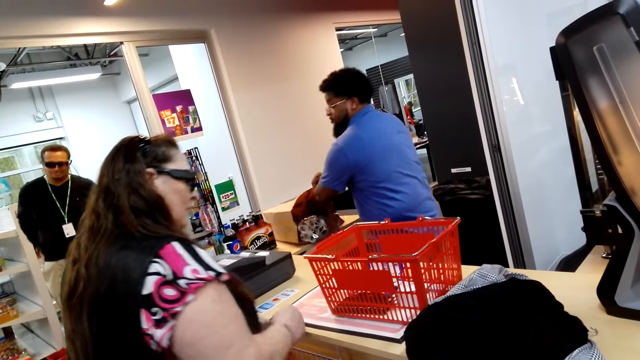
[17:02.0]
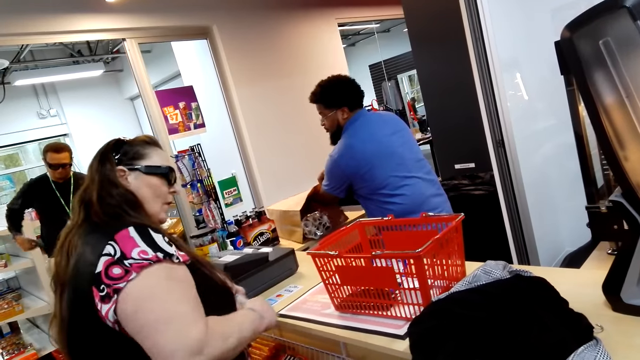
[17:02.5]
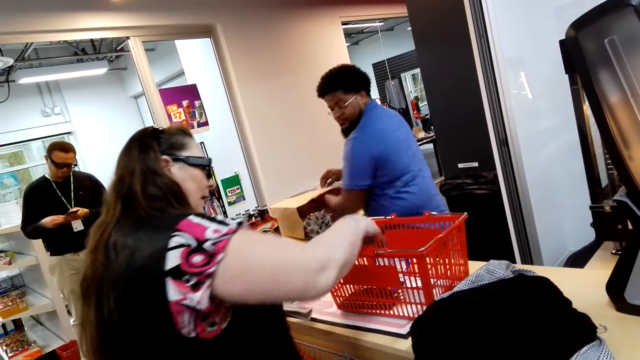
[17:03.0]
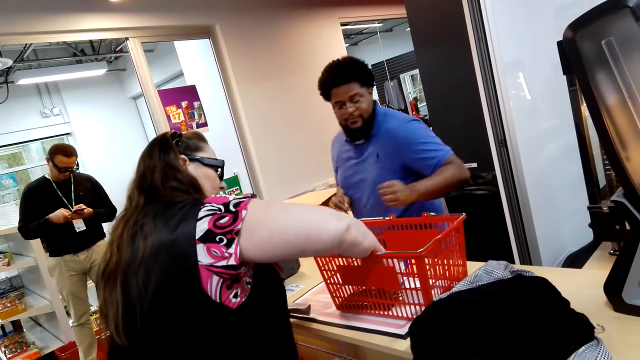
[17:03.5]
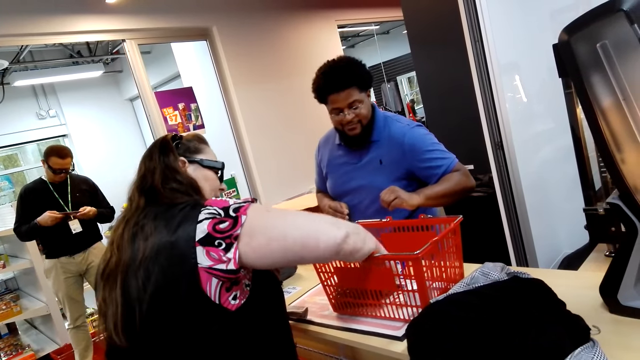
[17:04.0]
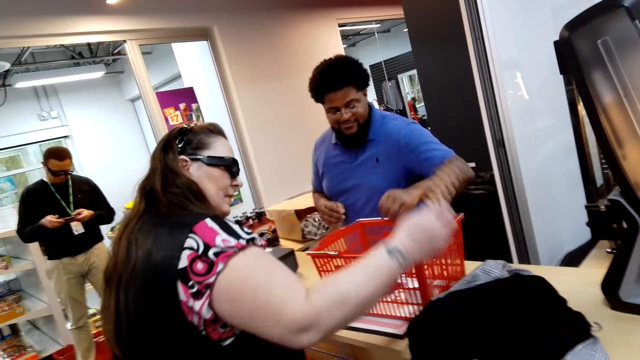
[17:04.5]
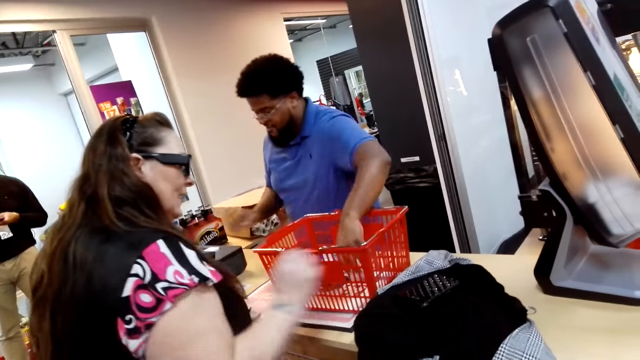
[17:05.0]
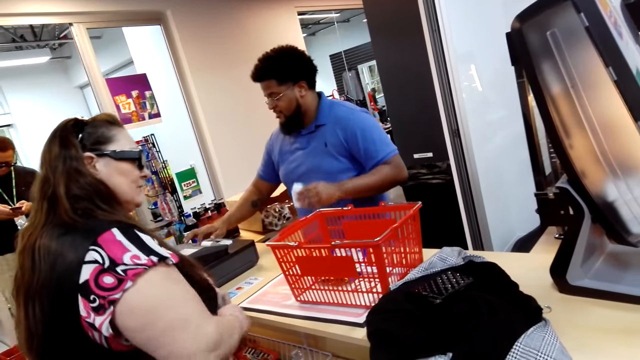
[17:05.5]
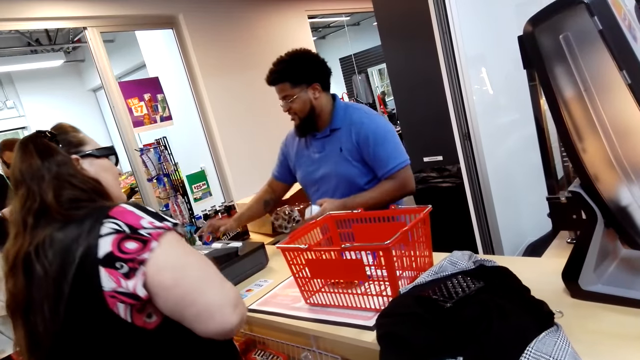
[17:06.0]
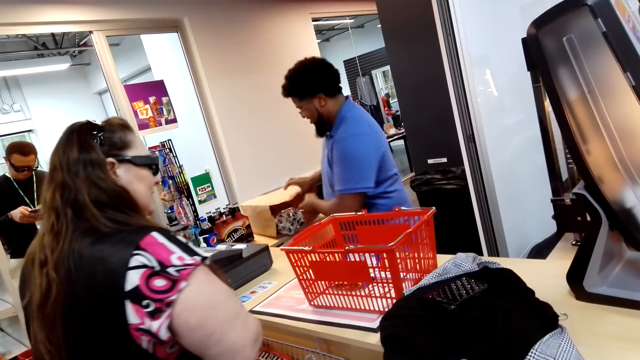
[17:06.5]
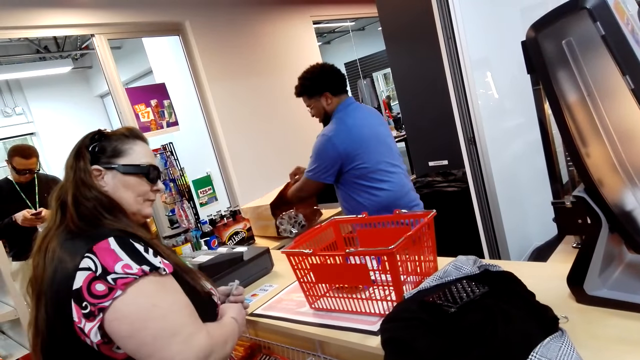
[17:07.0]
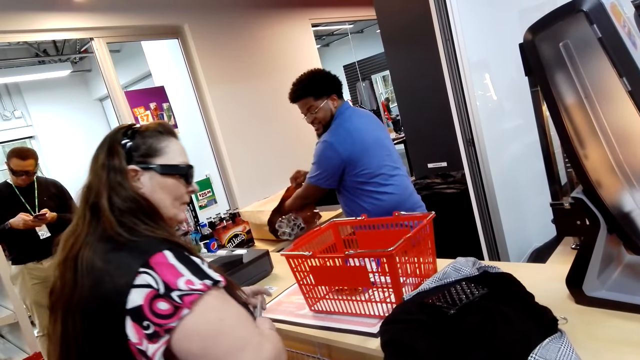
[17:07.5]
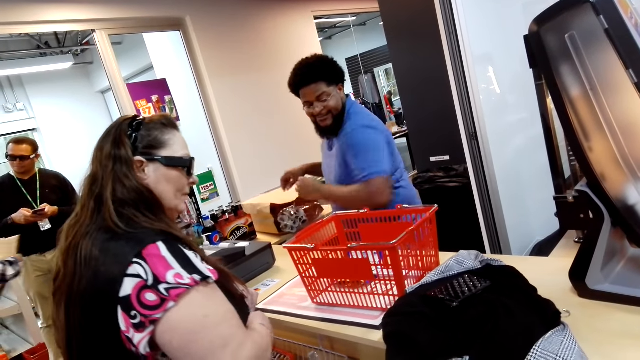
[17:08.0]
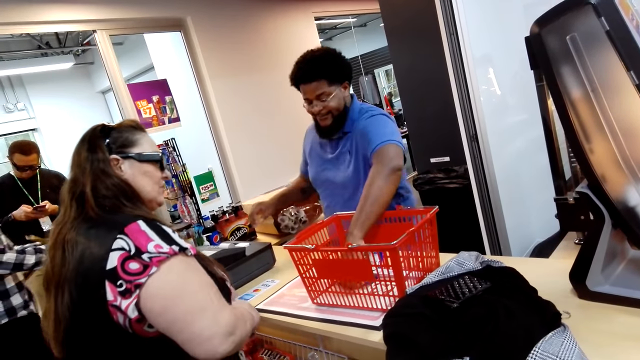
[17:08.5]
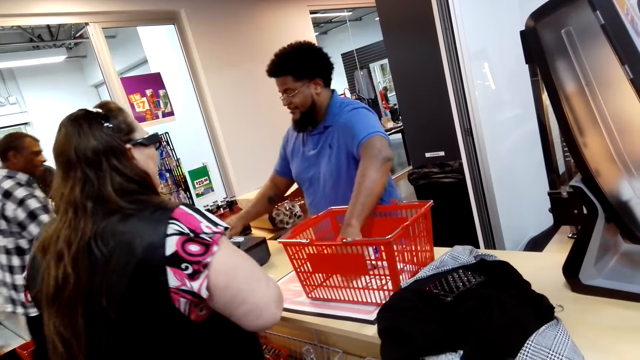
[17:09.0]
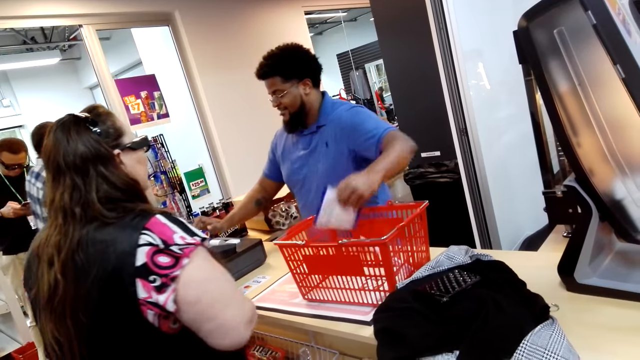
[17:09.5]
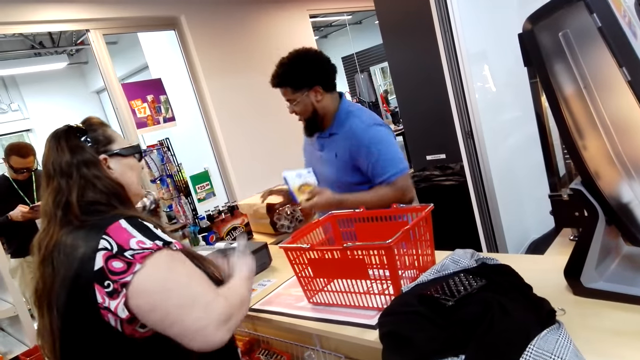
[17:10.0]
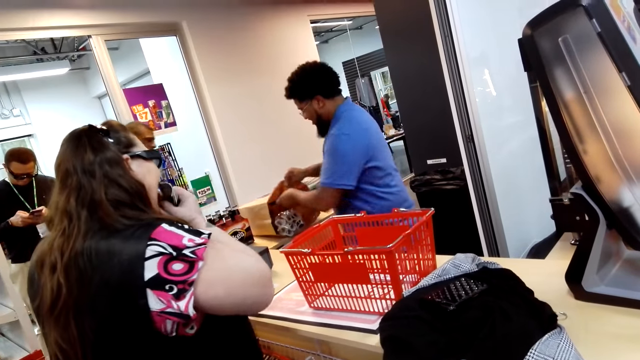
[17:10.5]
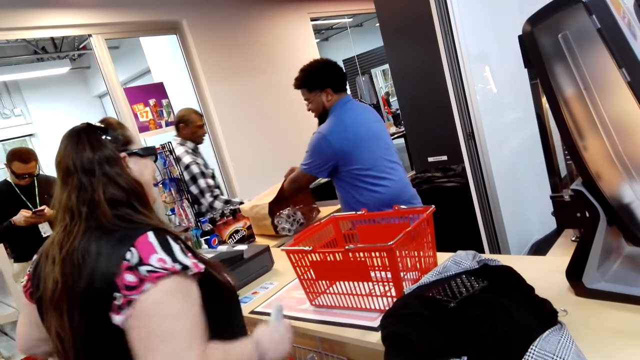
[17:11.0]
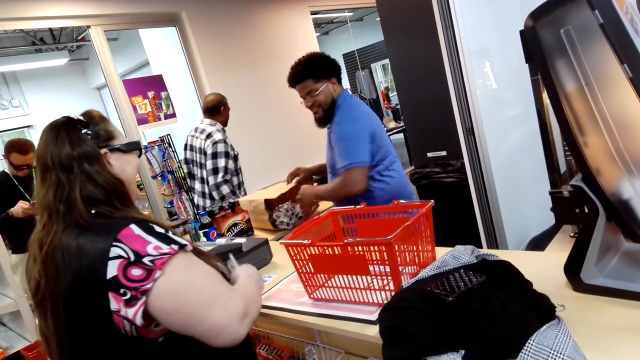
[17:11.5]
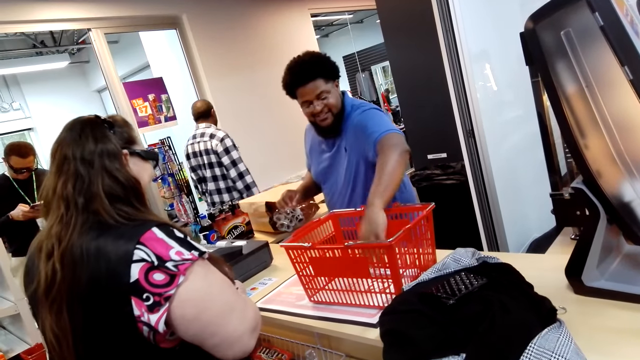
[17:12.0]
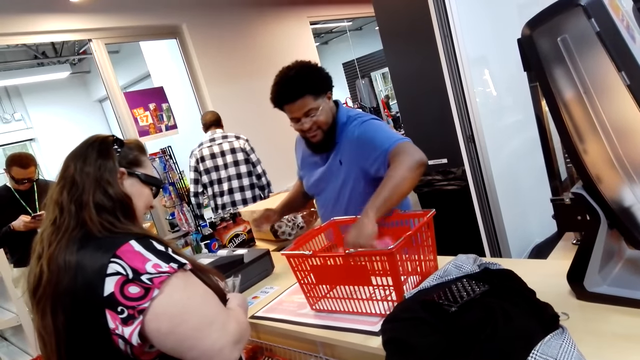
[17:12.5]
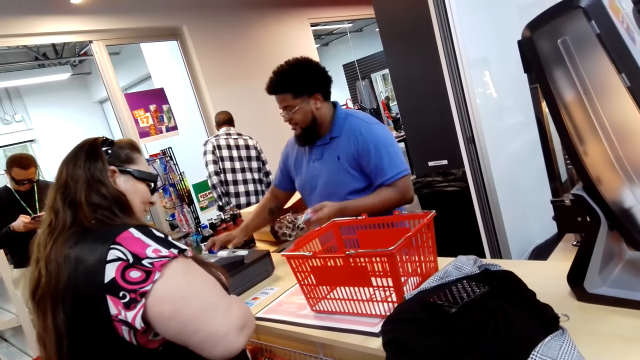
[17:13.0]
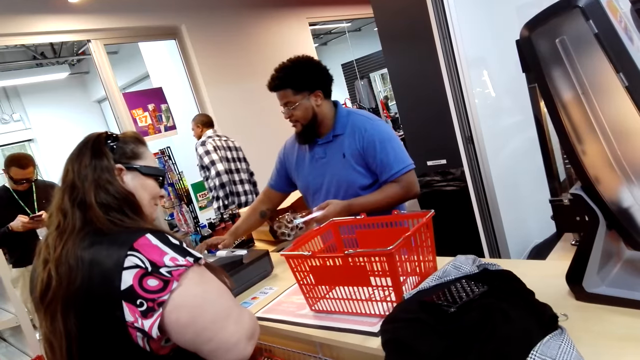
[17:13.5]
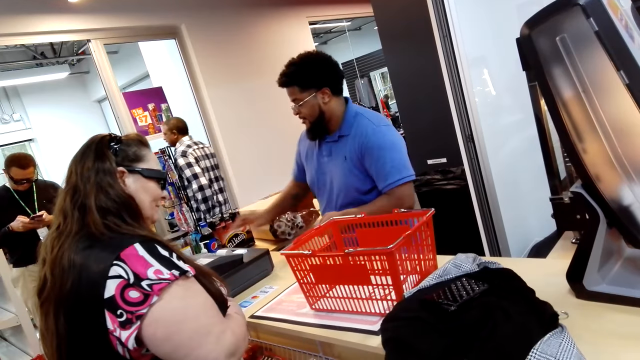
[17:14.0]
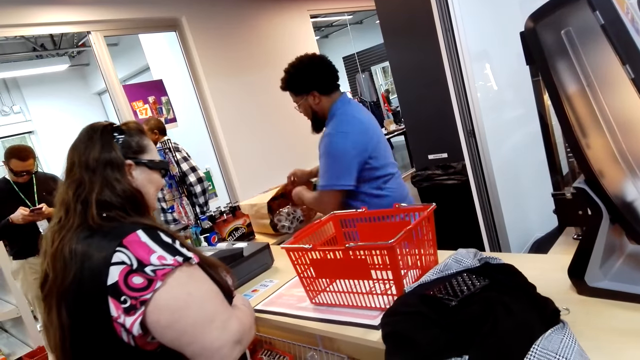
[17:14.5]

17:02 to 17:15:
A man puts something in a khaki bag. A woman picks something from the shopping basket. The woman places something on the counter. The man picks something from the shopping basket and dials the cash register machine. The man puts something in the khaki bag. The man picks something from the shopping basket. The man dials the cash register machine. The man puts something in the khaki bag. The man picks something from the shopping basket. The man dials the cash register machine.

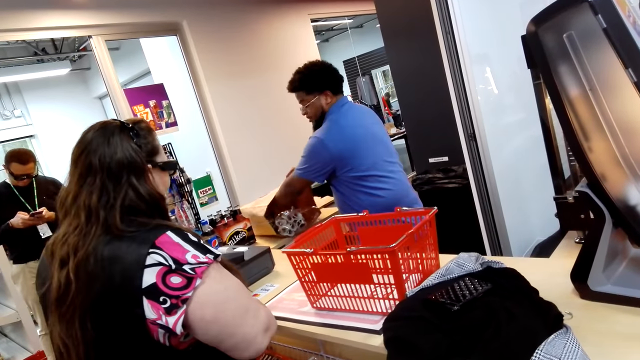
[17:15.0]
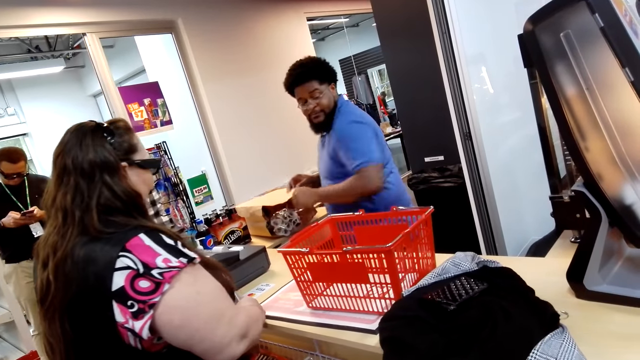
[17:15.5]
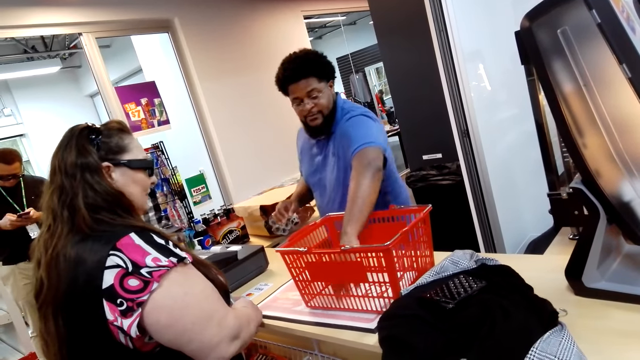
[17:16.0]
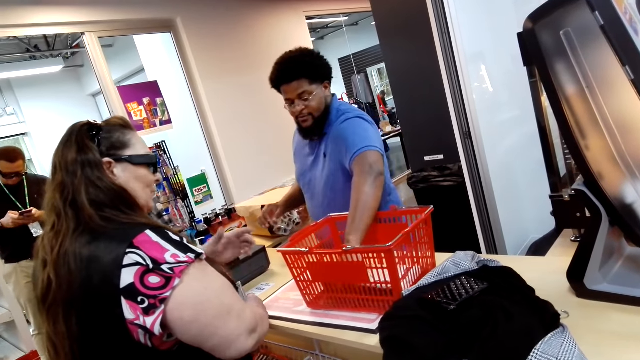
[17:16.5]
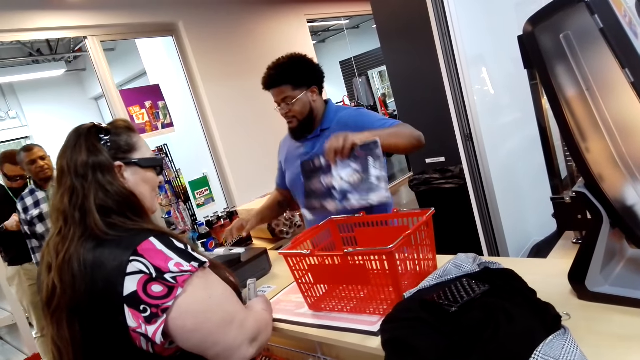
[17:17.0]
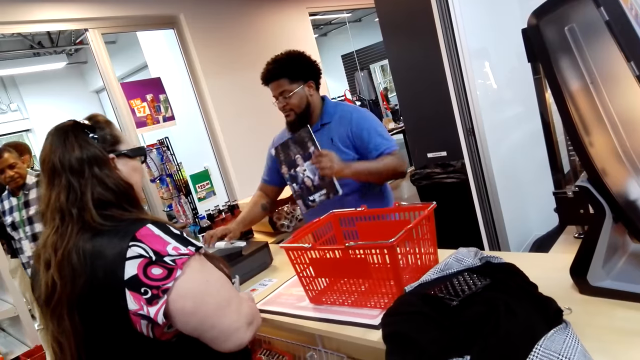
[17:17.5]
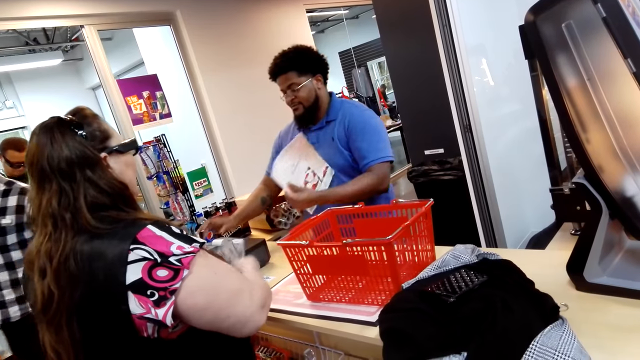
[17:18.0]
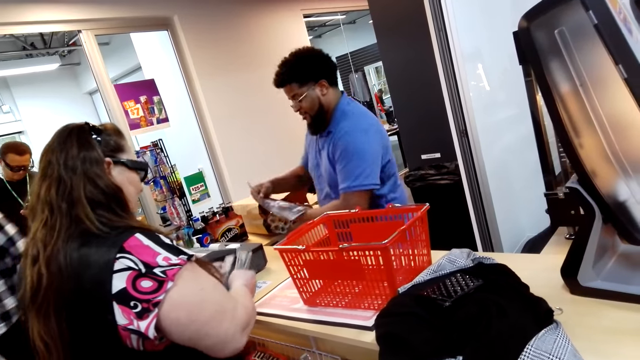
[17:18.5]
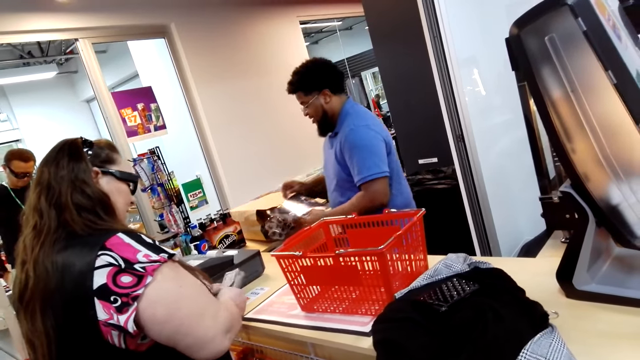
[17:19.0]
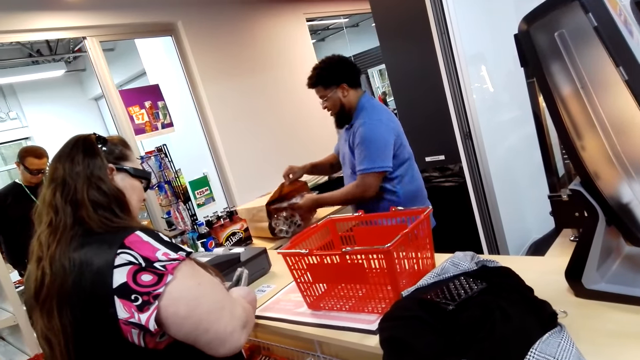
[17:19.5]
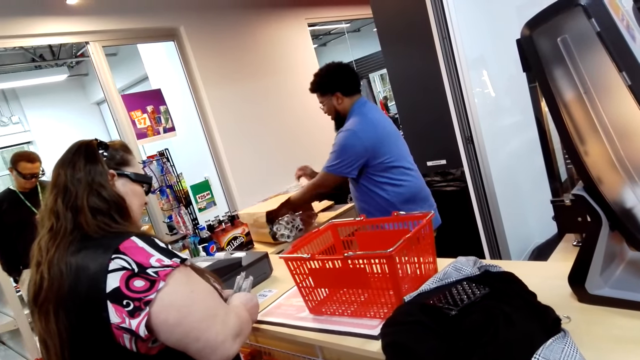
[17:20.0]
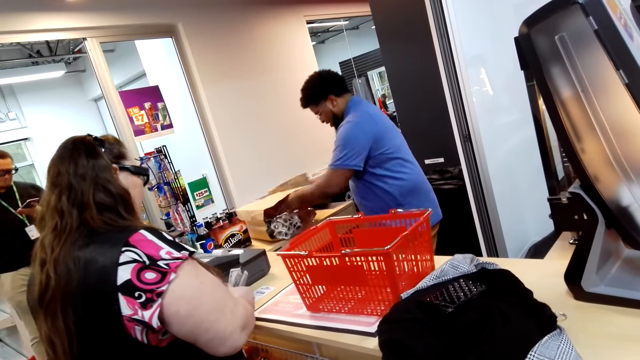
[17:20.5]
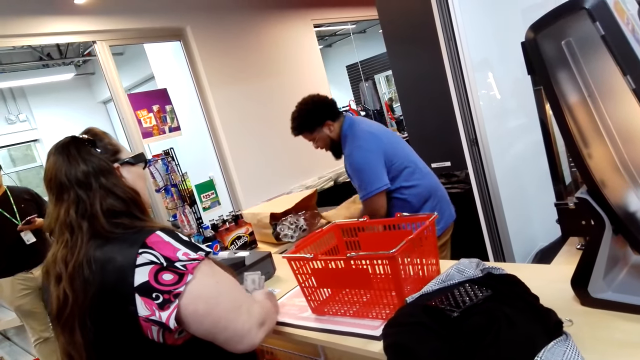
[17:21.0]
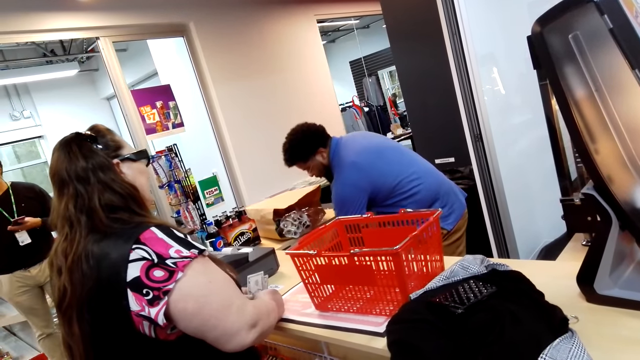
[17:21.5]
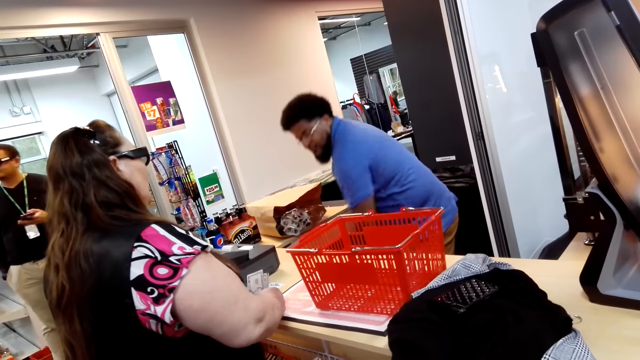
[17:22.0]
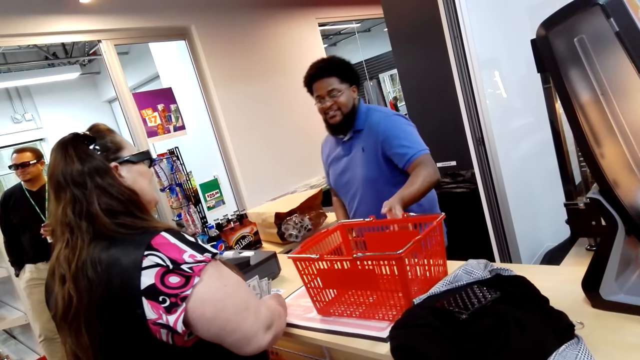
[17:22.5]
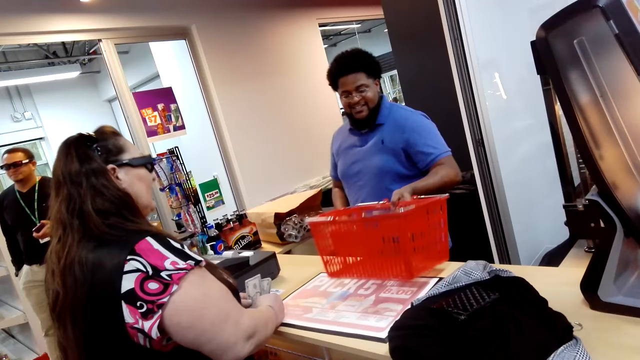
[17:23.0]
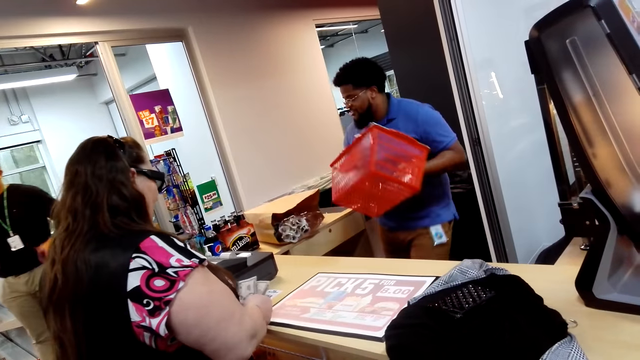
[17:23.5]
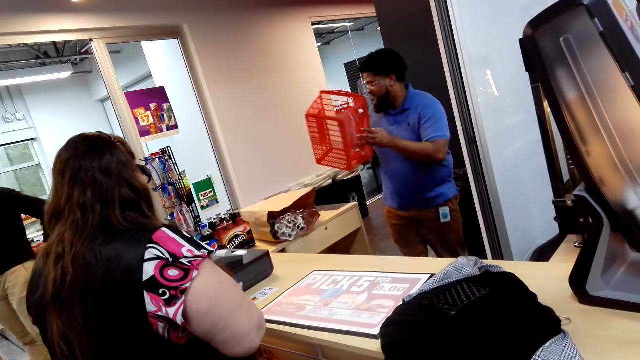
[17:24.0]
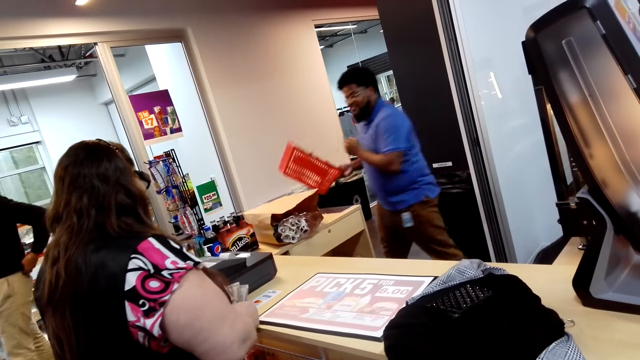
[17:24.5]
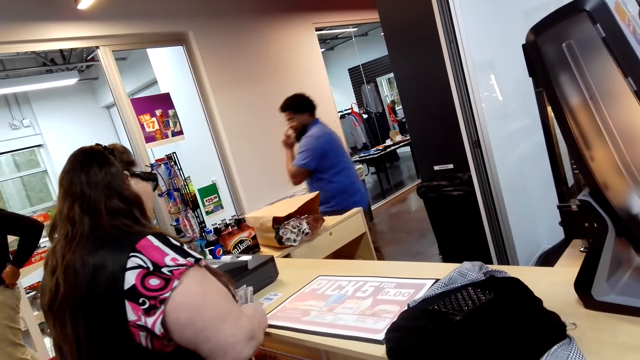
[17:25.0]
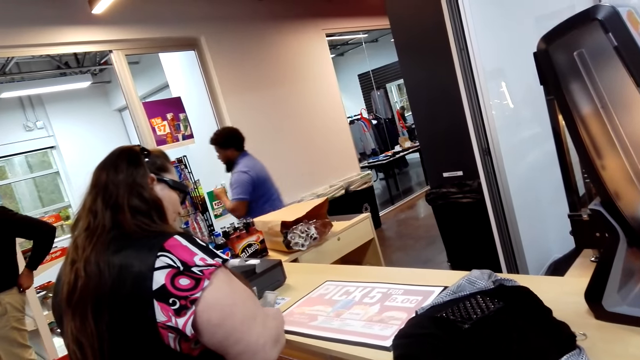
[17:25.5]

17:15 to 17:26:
A man puts something in a khaki bag. The man picks a magazine from a shopping basket. The man dials the cash register machine. The man puts the magazine in the khaki bag. The man picks the khaki bag. The man puts the khaki bag down. The man picks the shopping basket. The man walks in the supermarket.
